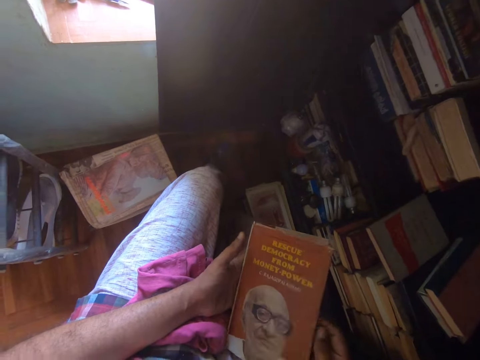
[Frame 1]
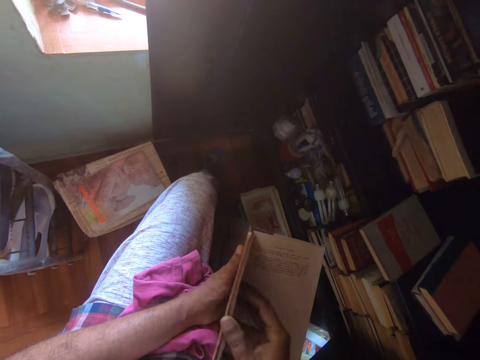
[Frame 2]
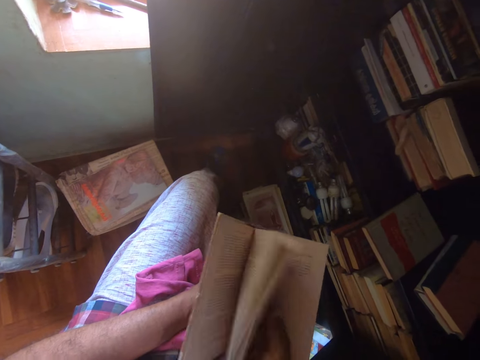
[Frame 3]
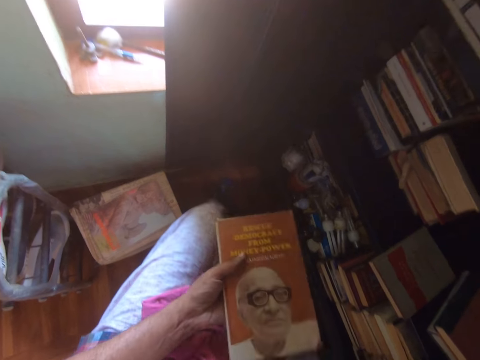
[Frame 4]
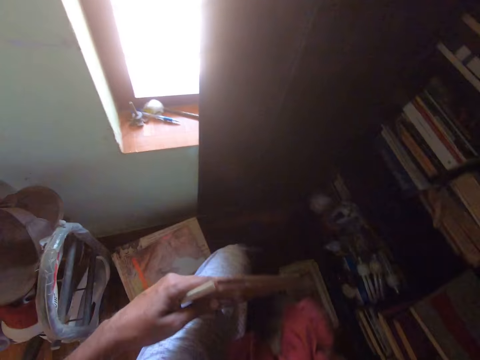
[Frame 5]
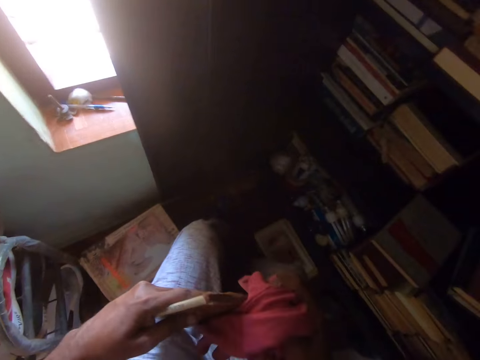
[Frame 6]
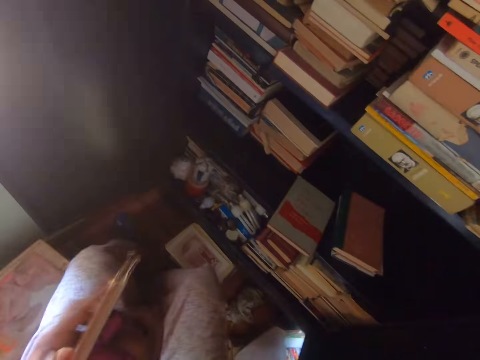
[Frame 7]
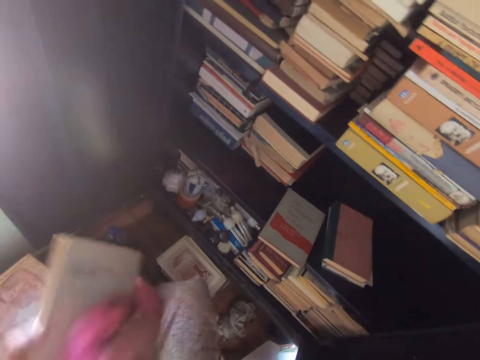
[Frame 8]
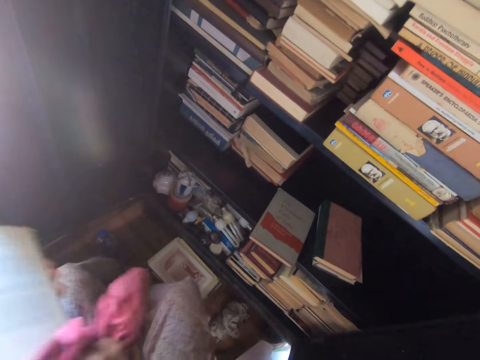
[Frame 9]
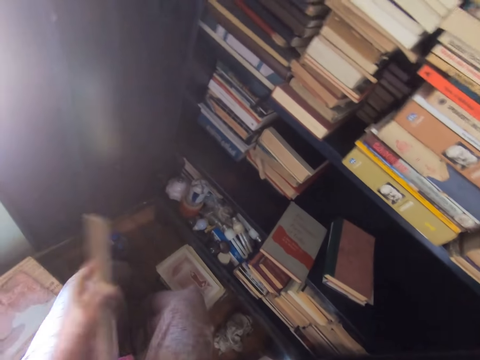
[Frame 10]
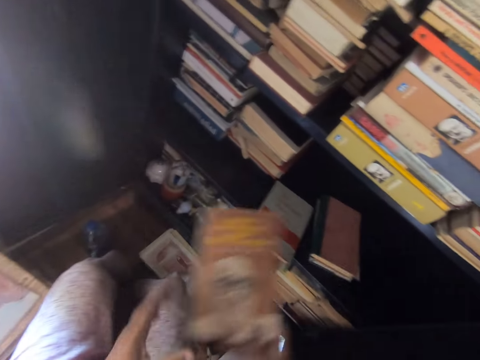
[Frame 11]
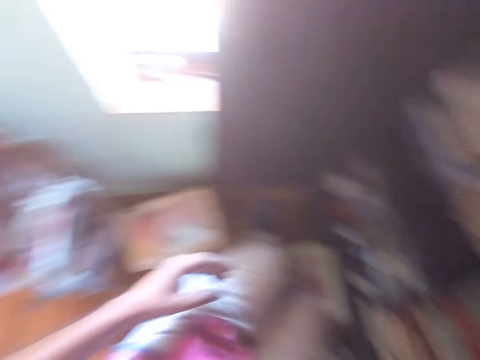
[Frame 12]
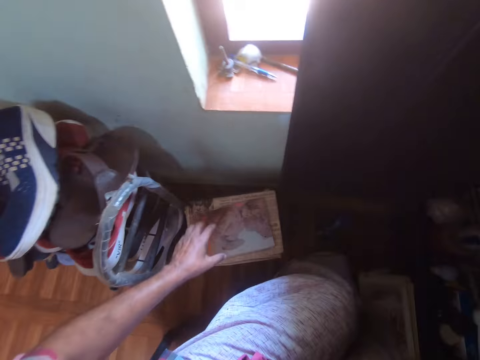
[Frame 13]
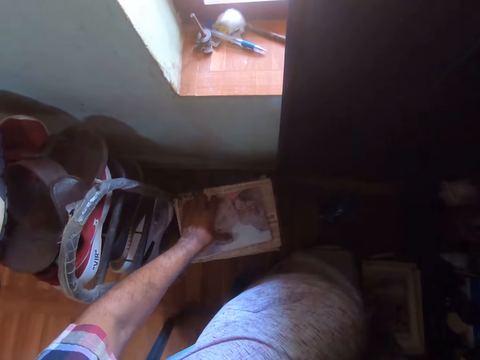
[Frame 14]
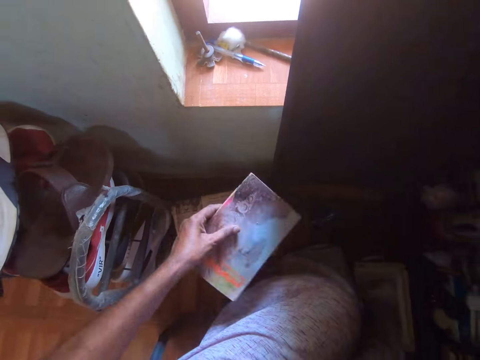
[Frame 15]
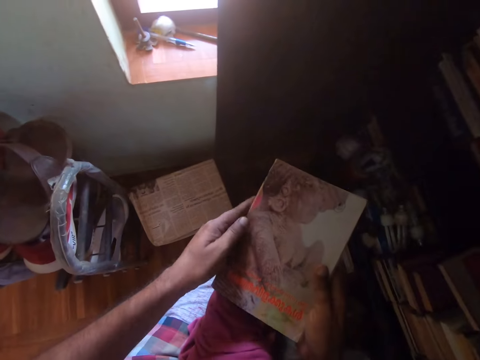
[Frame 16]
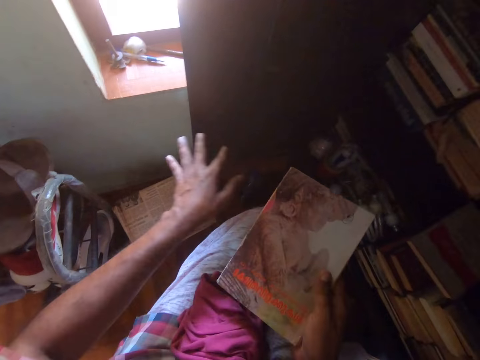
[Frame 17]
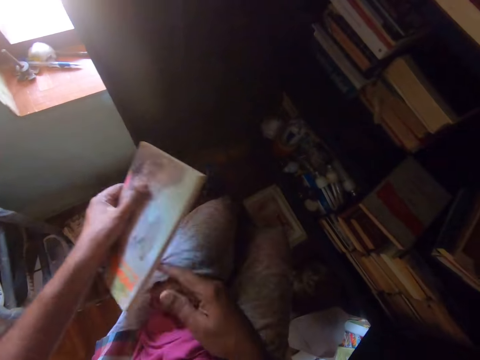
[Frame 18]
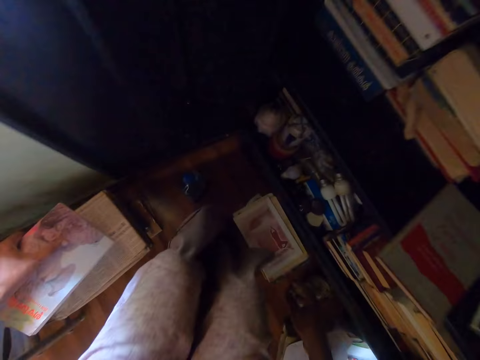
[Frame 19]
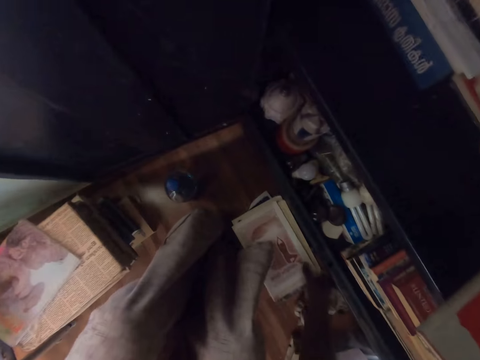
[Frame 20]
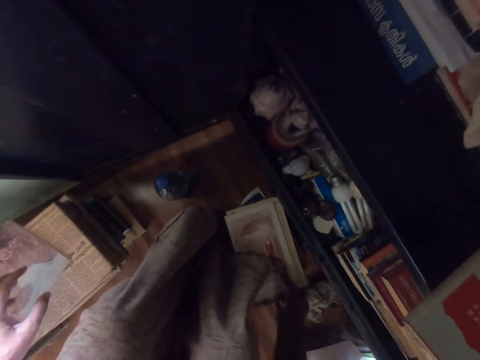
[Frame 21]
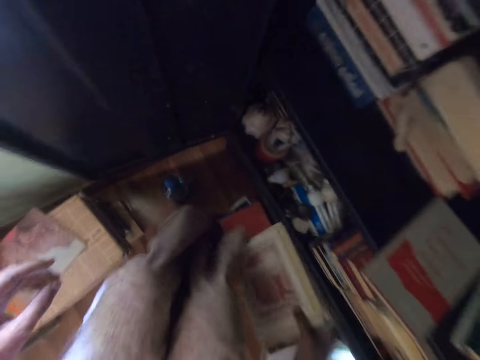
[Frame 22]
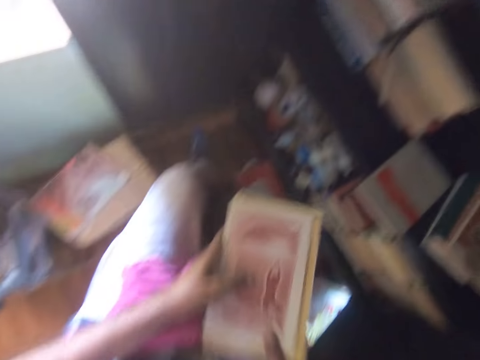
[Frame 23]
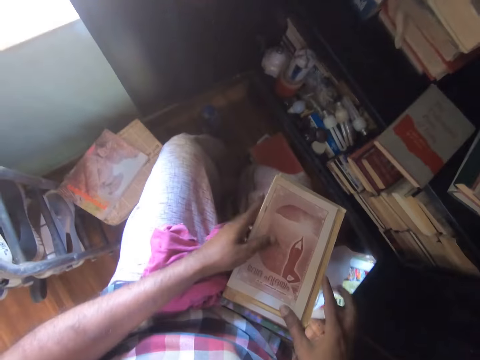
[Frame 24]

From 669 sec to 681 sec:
The camera wearer closes the book. They wipe the book with a cloth. They put a hand towel on the thighs. They put the book on the shelf and turn around. They pick up the book and wipe the book with hands. They pick up the book and put the book down.

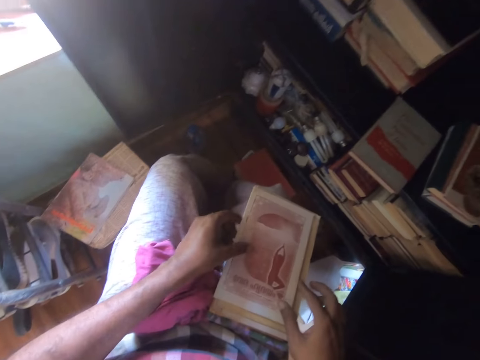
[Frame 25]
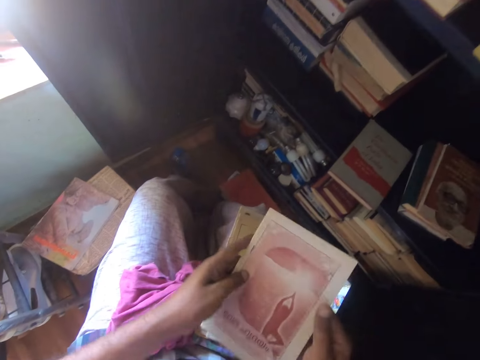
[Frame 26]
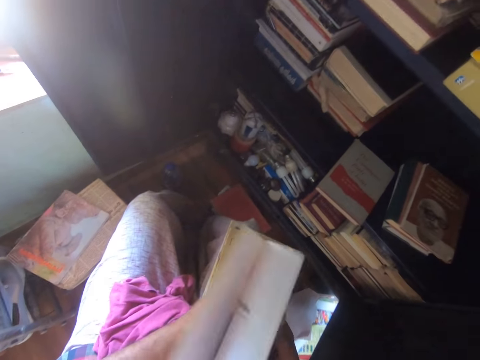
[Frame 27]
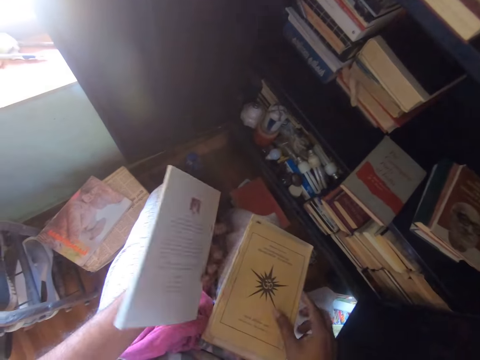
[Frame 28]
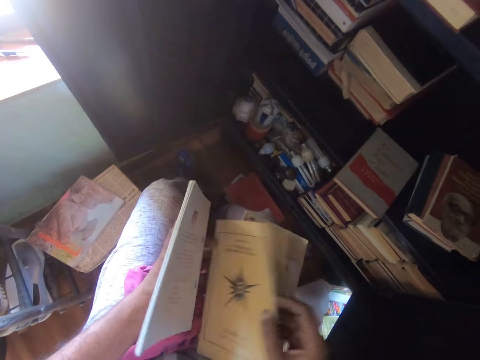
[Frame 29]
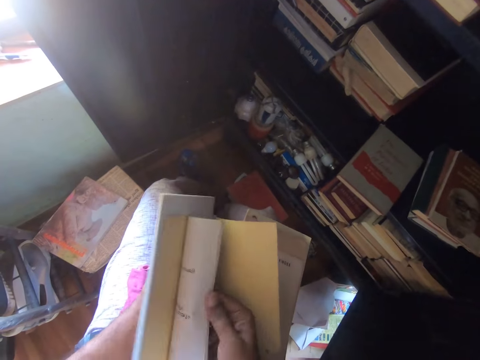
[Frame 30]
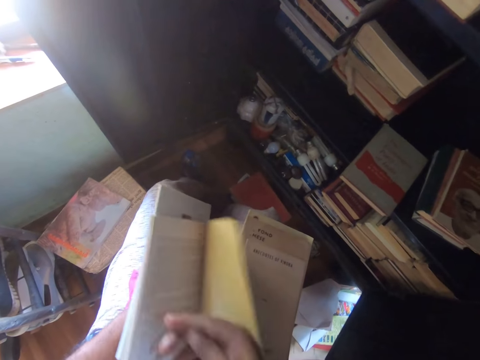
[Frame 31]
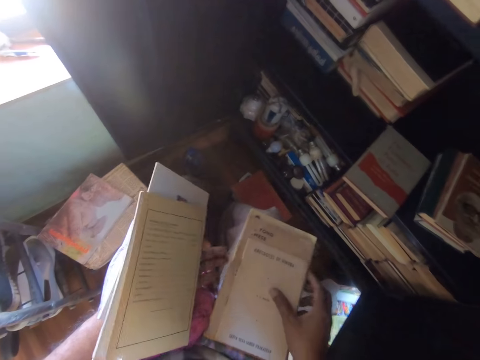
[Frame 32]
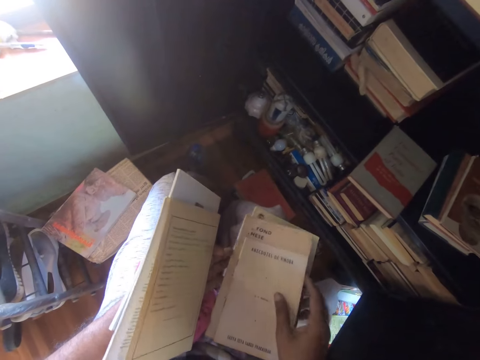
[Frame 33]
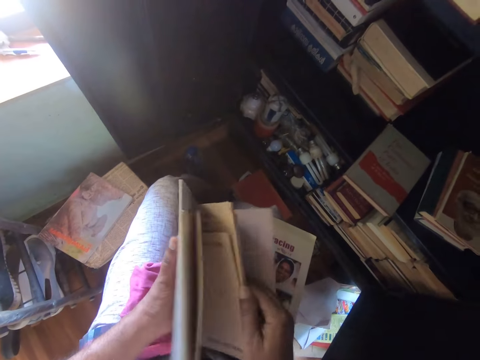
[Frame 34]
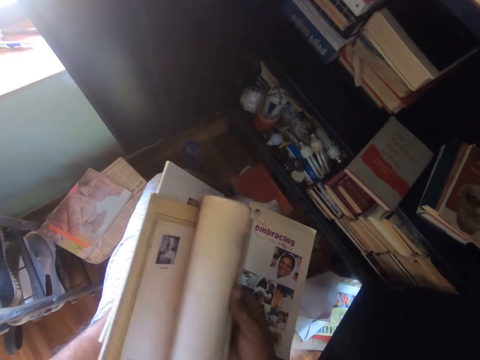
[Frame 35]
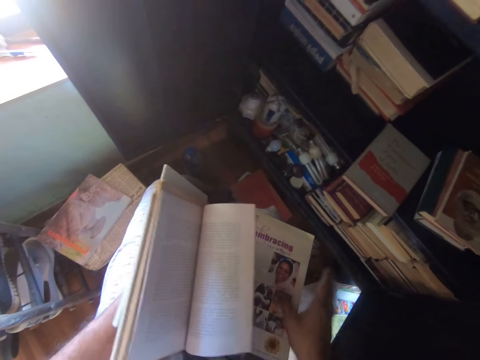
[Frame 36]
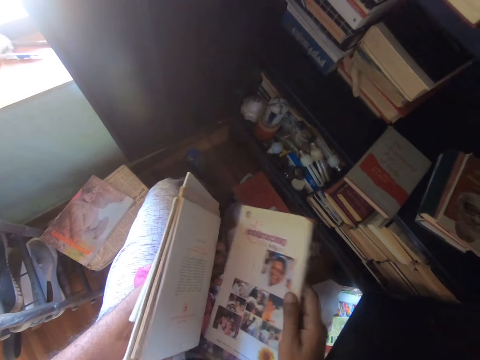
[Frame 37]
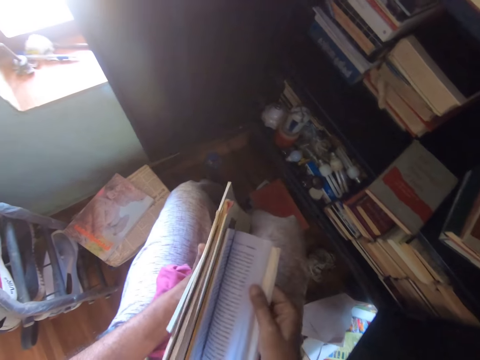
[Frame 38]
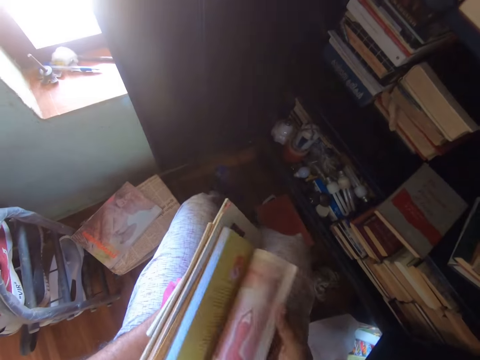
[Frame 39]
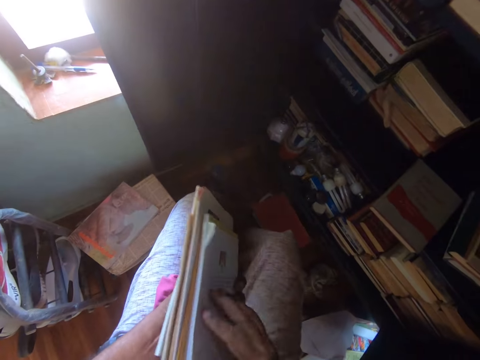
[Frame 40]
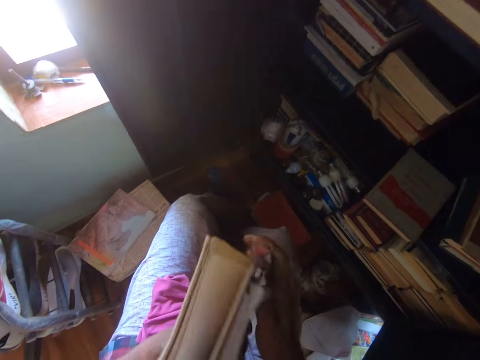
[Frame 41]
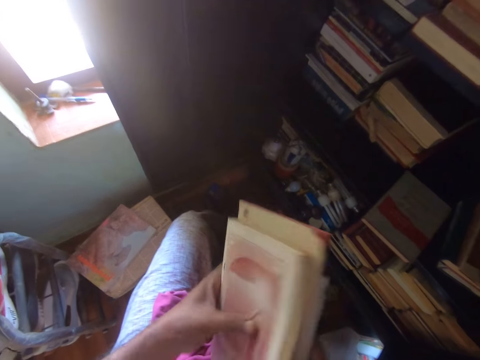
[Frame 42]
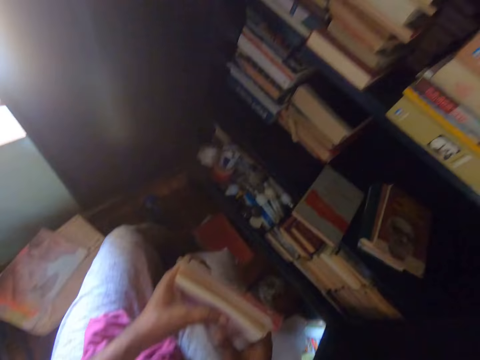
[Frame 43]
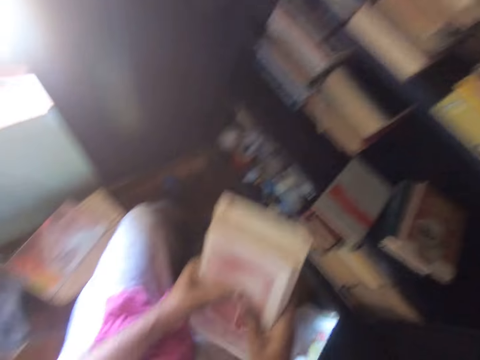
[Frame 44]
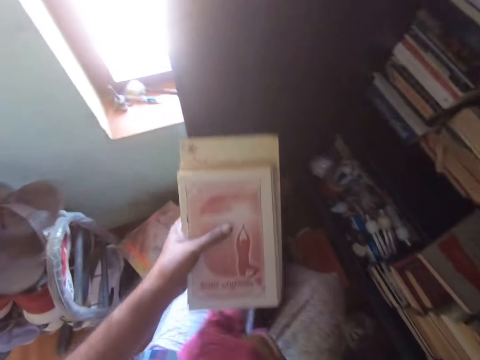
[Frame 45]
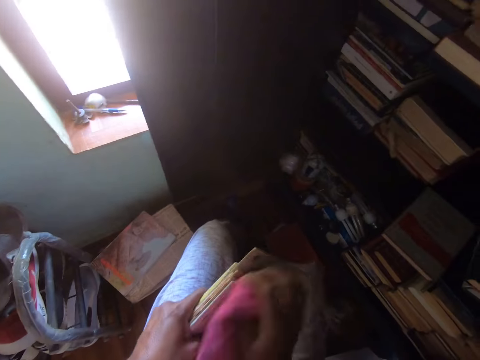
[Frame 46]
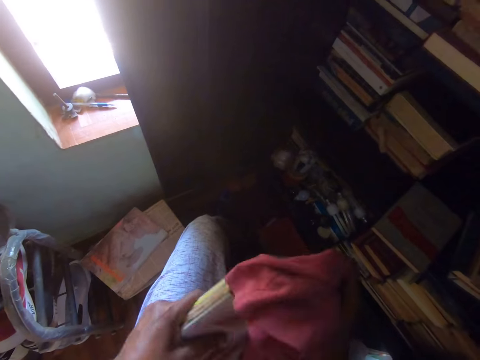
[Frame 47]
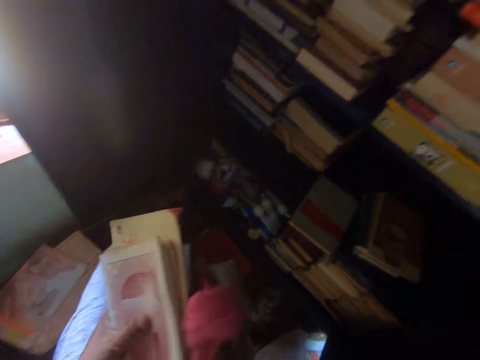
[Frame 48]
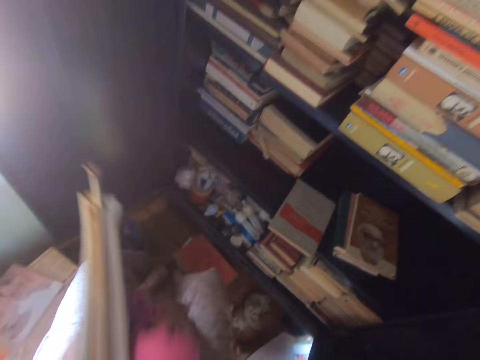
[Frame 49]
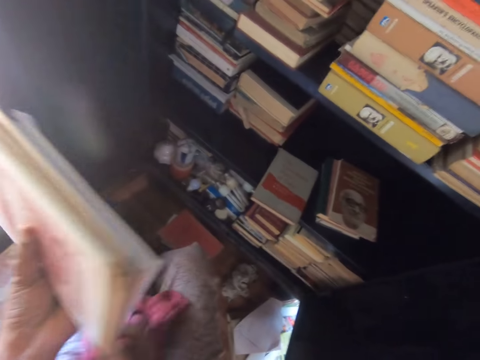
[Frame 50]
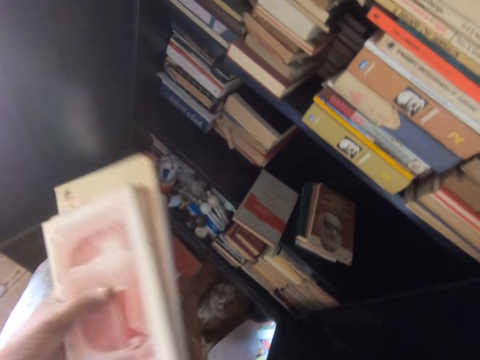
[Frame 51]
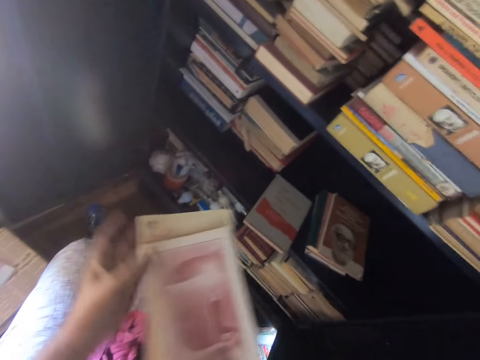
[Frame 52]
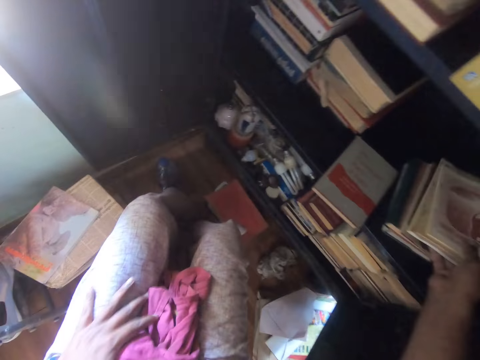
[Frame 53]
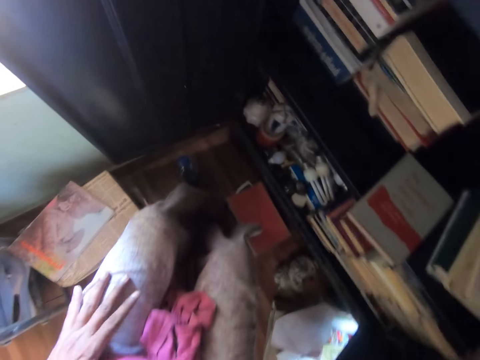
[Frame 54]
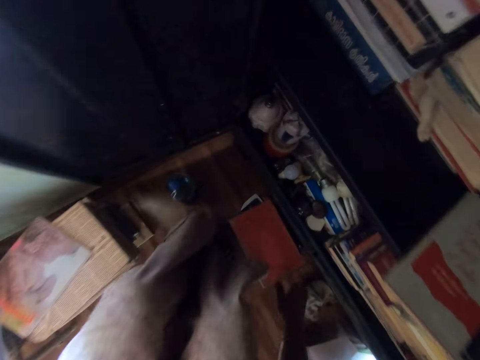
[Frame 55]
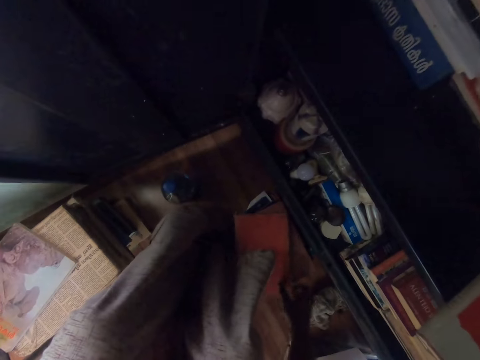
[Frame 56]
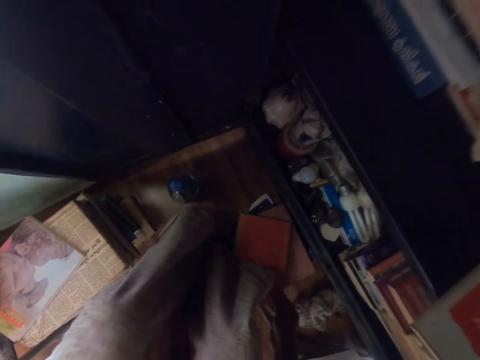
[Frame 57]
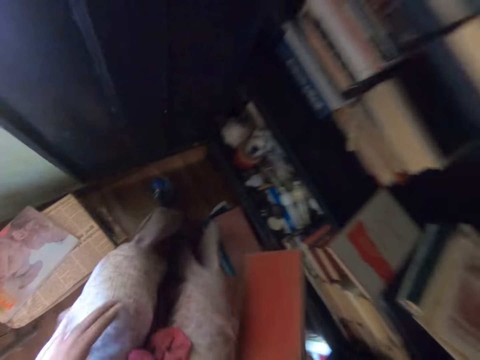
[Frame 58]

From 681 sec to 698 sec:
The camera wearer puts the books on the thighs. They pick up the book, peruse the book, and open the book. They pick up the book, open the book, and put the book on the left hand. They pick up the book, open the book, and put the book on the left hand. They pick up the book and open the book. They arrange the books. They pick up a hand towel. They wipe the books with a cloth. They put the hand towel on the thighs. They put the books on the shelf. They pick up the book.
